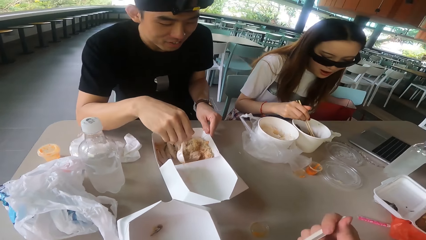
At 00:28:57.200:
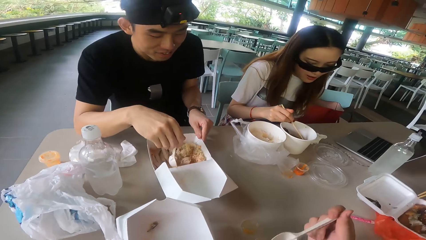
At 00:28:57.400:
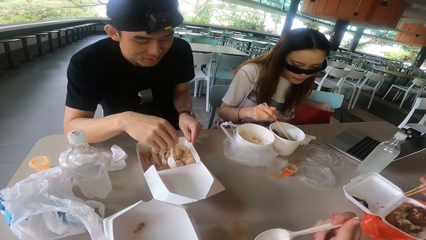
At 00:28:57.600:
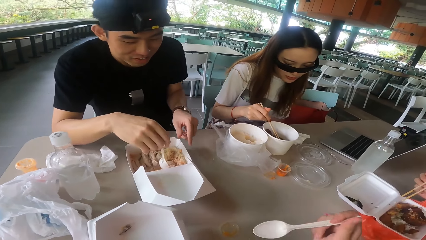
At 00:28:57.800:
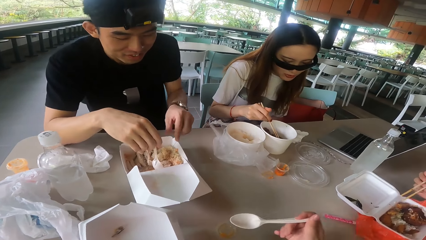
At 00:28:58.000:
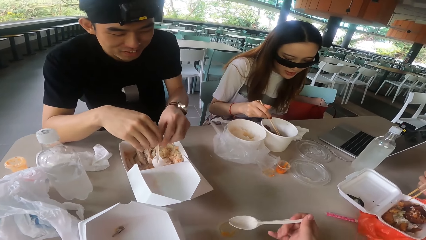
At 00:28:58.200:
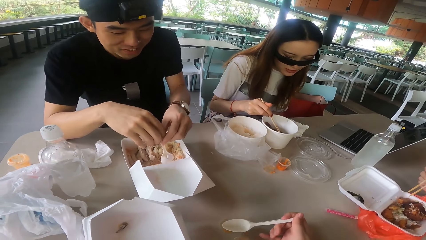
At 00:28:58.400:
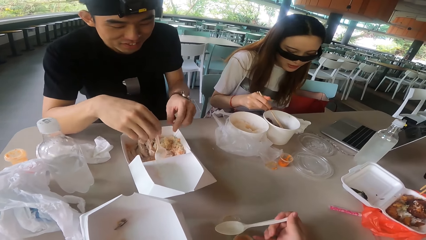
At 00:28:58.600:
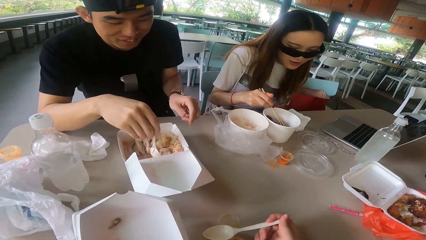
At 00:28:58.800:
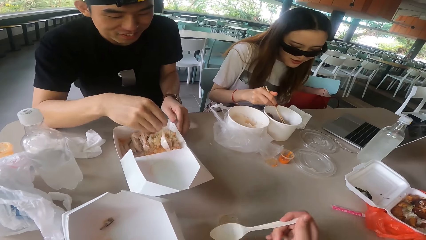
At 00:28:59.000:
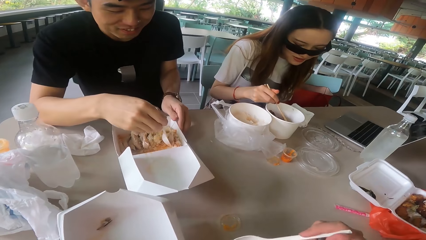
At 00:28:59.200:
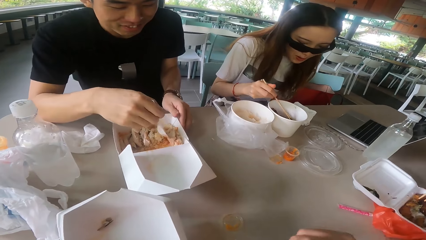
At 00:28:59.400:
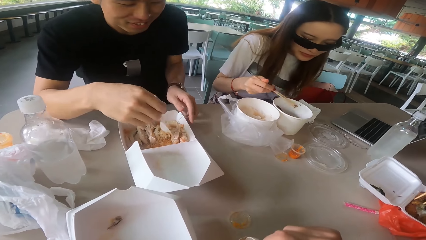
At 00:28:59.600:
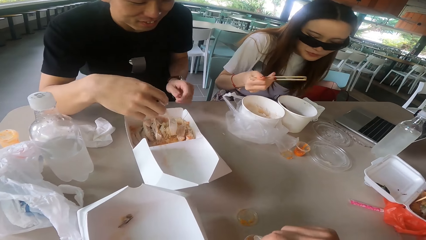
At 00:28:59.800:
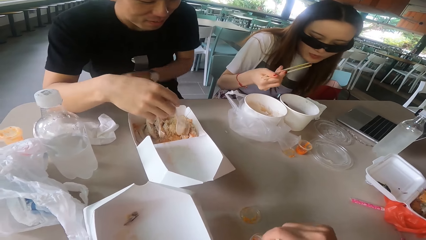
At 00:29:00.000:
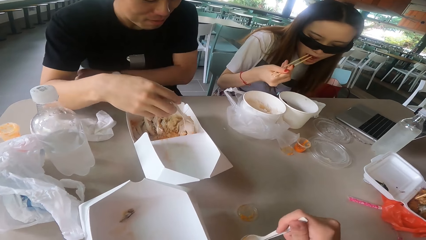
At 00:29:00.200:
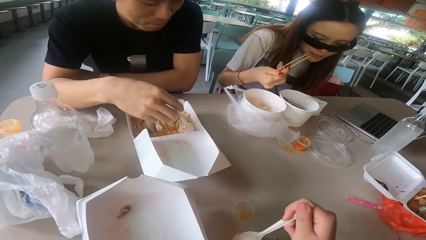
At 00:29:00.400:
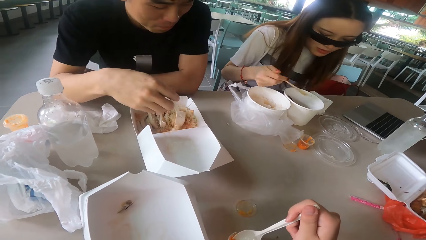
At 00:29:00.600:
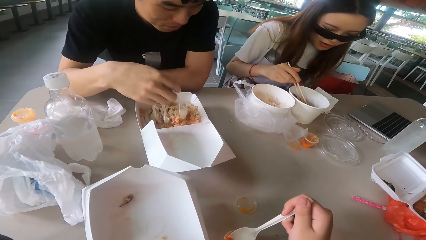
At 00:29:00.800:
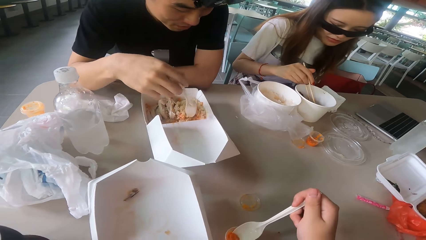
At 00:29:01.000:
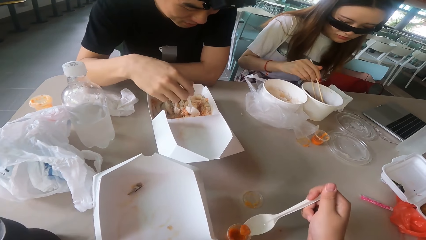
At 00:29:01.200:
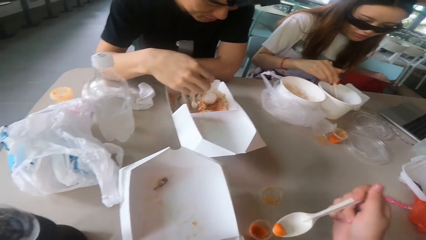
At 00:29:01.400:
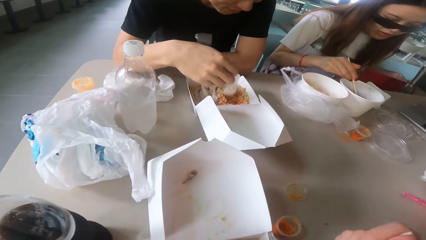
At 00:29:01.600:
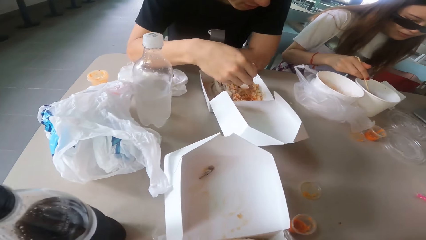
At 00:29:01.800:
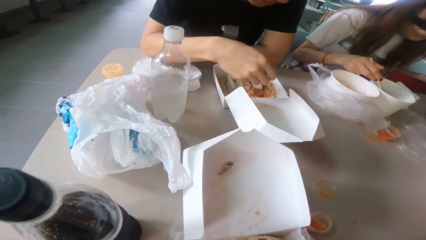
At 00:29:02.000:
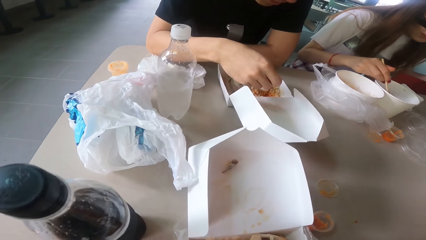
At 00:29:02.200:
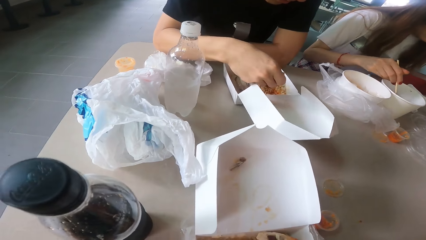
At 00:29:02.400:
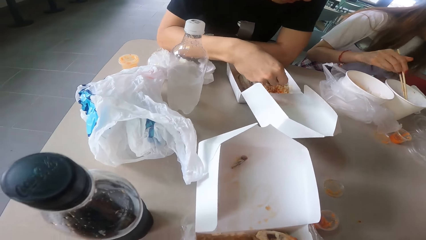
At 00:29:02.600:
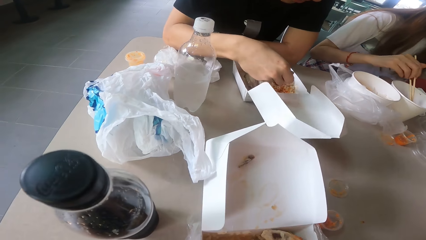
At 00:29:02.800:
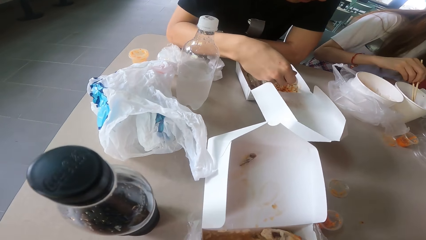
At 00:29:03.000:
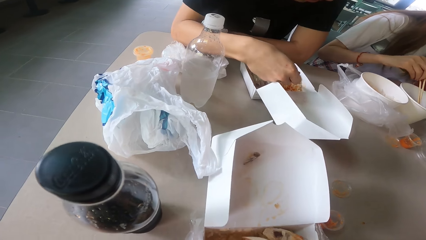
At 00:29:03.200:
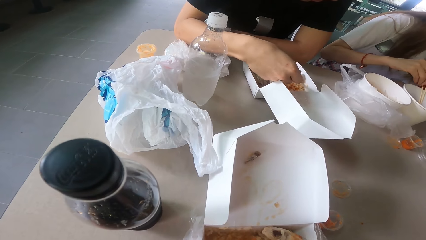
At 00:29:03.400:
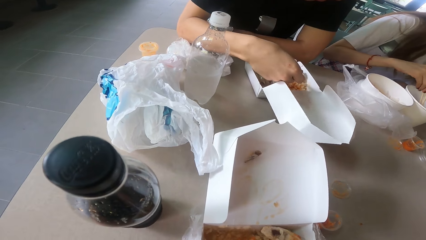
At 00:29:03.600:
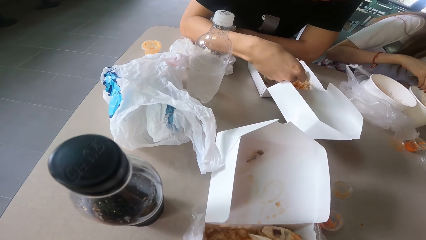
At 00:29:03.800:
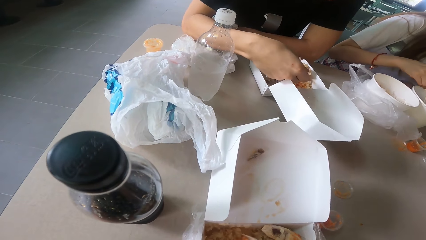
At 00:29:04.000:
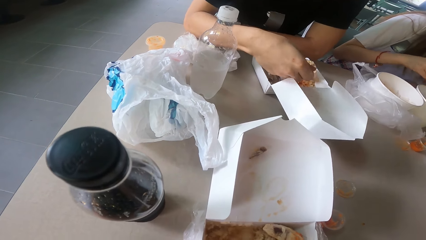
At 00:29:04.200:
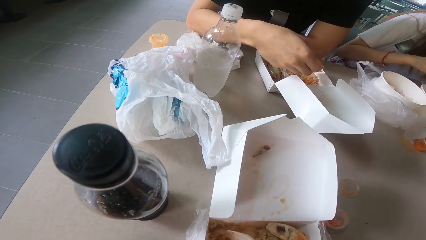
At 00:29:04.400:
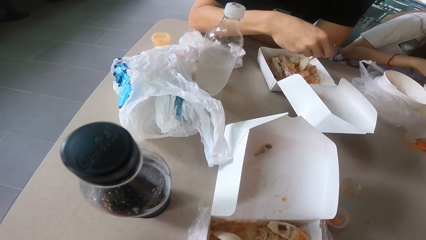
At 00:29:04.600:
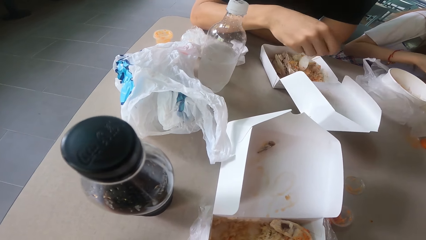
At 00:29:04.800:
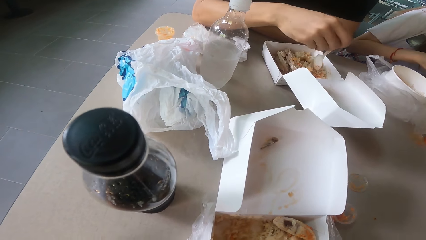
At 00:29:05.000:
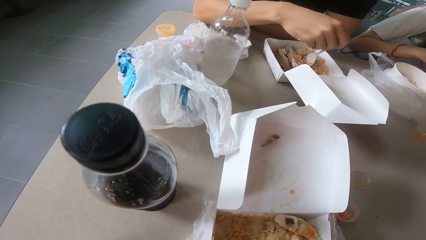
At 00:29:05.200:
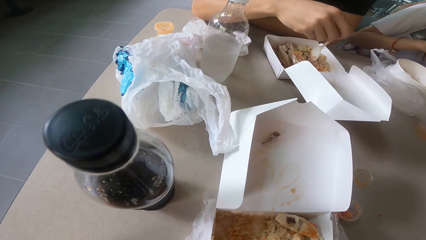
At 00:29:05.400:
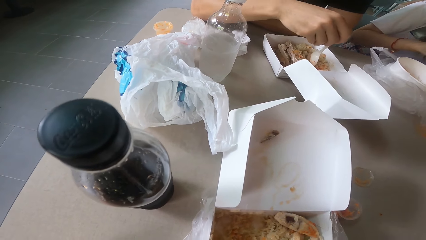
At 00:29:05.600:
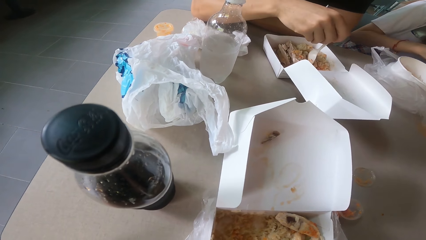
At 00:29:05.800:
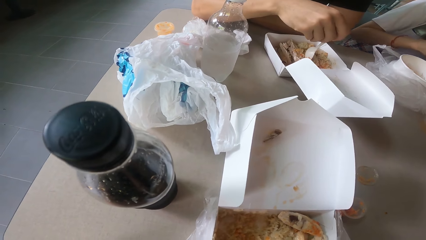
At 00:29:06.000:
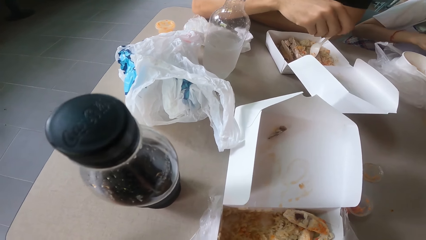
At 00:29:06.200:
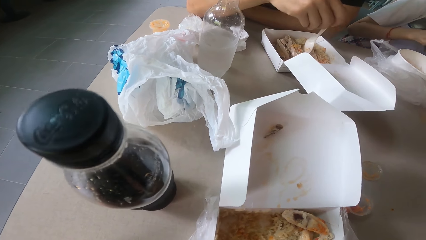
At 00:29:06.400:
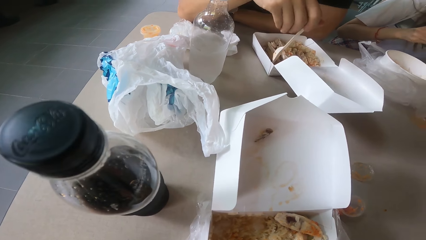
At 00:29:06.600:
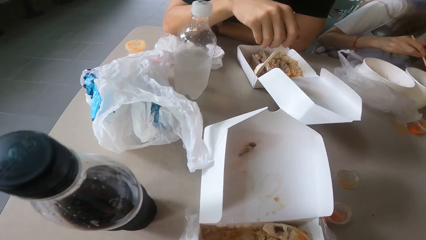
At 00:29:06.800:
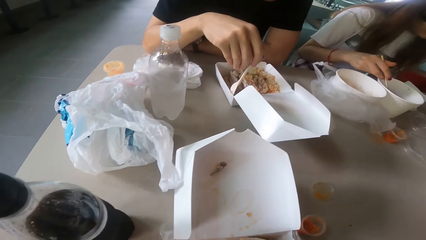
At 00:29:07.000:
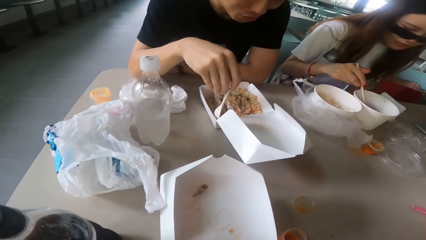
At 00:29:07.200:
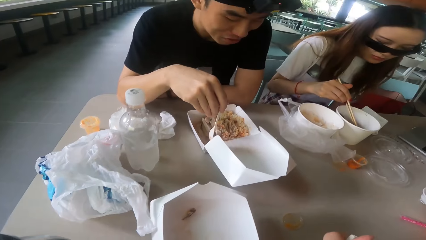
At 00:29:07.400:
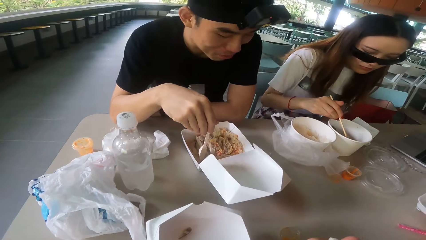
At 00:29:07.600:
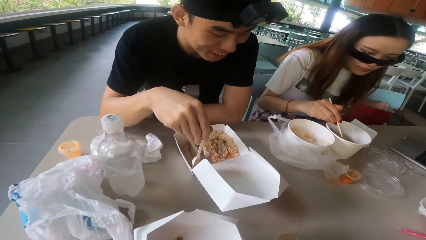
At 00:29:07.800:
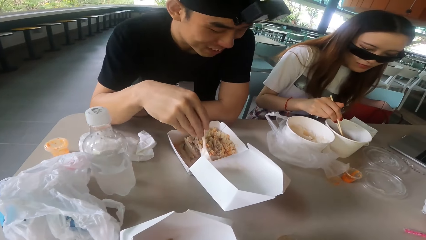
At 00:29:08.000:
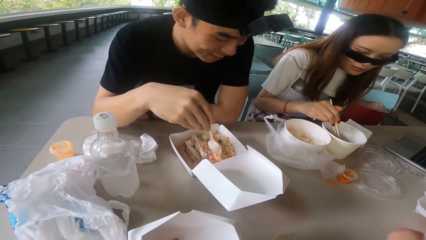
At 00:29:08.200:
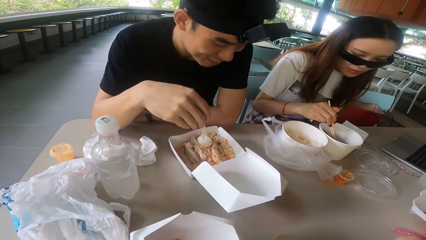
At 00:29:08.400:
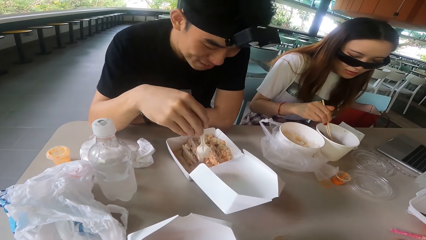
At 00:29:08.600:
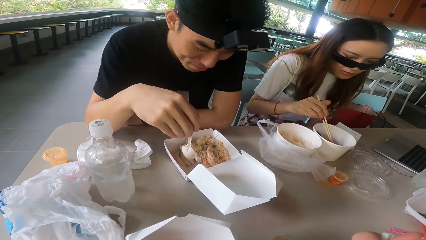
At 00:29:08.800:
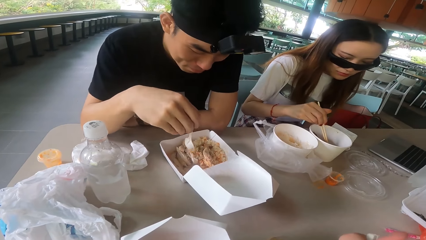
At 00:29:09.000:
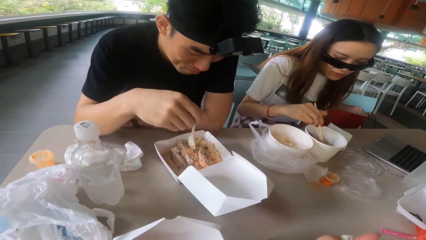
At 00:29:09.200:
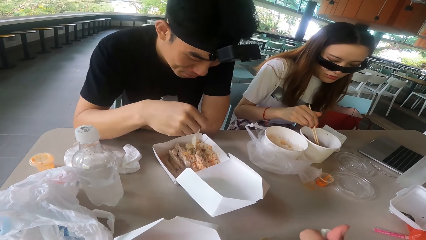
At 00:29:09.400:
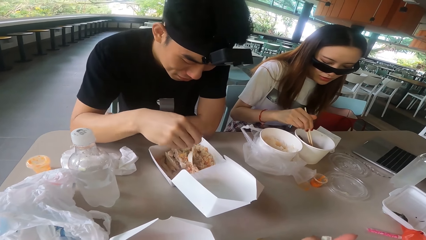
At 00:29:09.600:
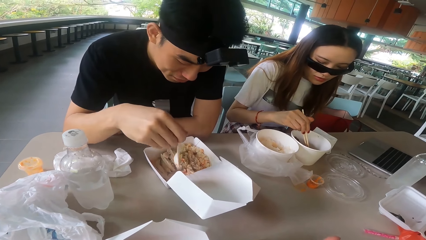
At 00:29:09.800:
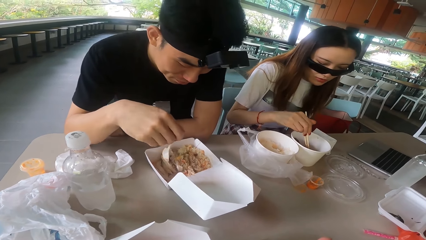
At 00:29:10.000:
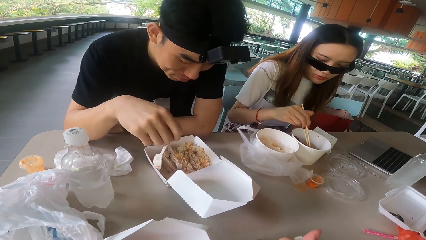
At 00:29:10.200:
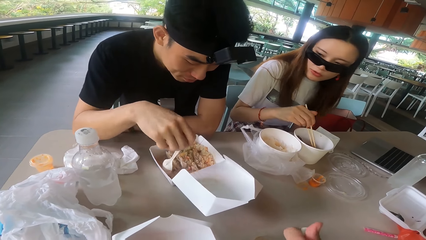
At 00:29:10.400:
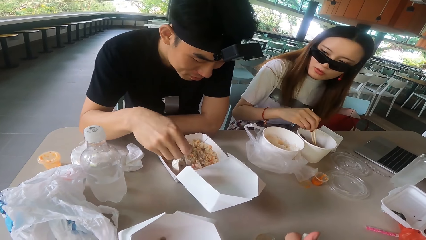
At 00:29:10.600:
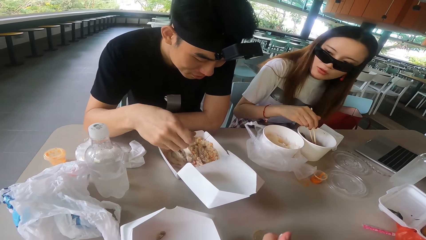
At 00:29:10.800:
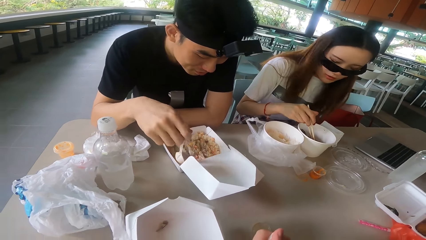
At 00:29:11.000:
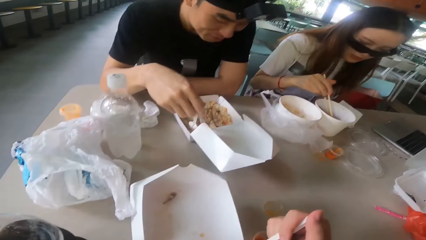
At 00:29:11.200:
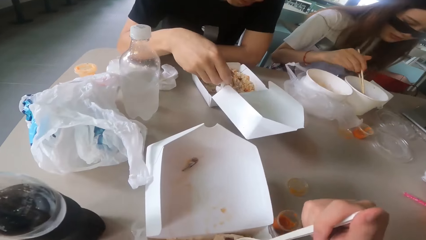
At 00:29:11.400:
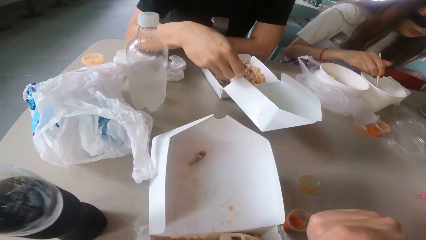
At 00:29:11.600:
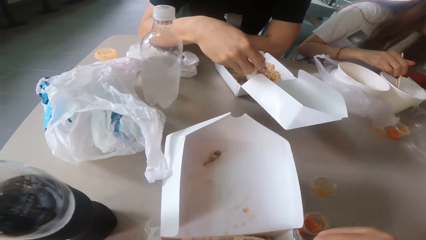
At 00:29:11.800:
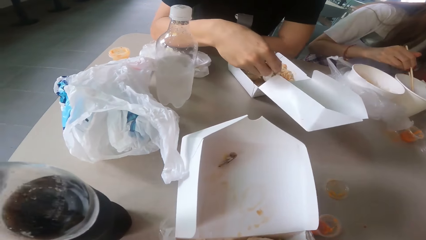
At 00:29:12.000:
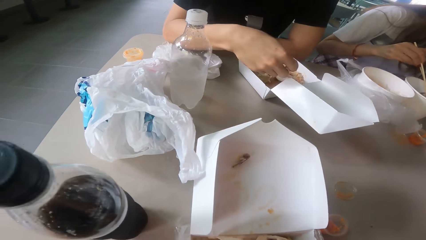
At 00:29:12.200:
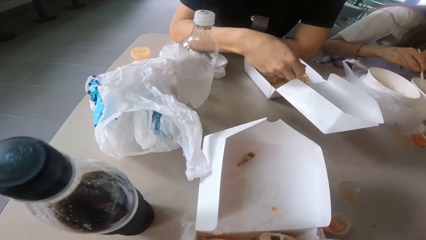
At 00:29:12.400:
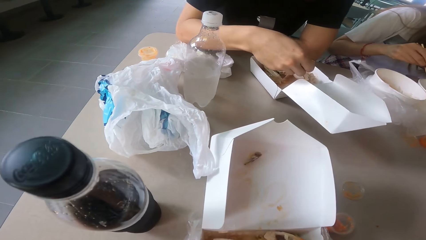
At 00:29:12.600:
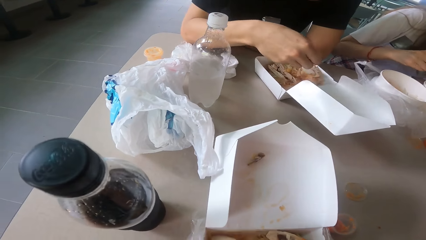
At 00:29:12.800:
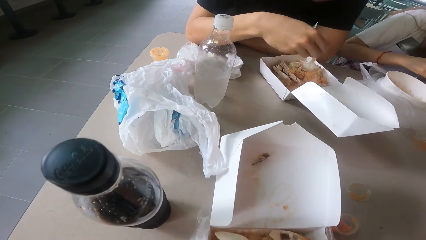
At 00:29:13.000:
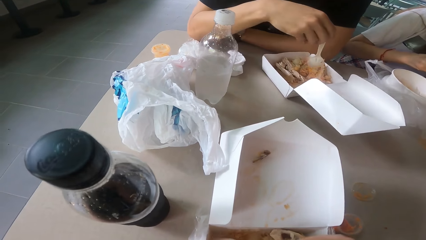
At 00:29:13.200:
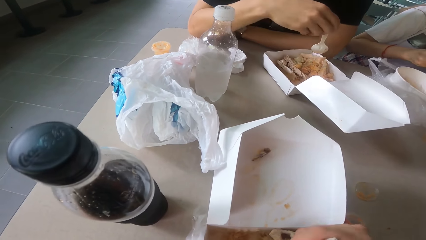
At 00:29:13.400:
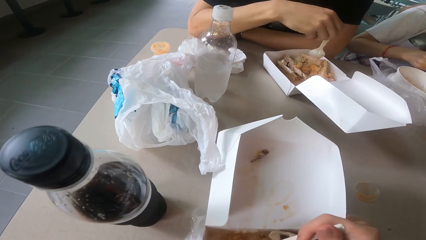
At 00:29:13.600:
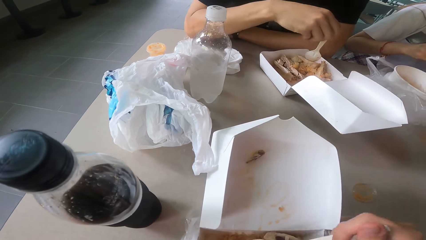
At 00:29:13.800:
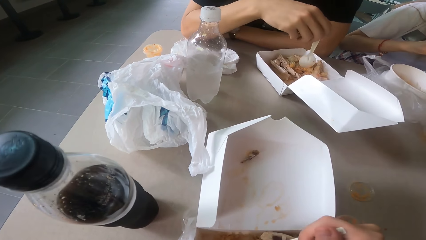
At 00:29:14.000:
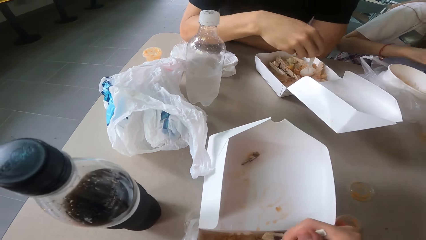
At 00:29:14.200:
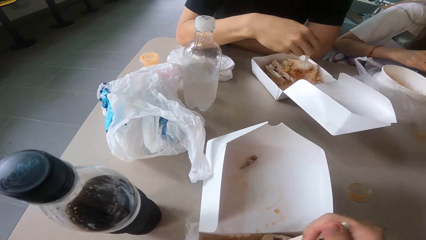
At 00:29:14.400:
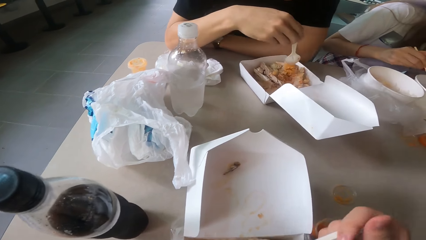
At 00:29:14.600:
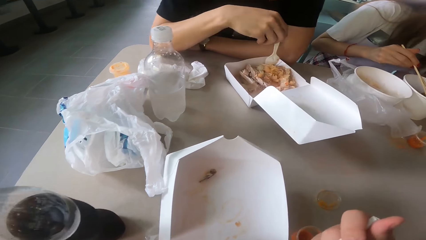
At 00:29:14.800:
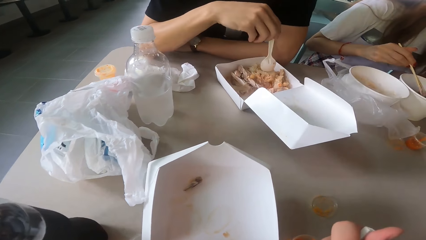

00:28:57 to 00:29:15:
A man touches the spoon. The camera wearer scoops food with a spoon. A woman eats a piece of meat with a chopstick. The man shakes the spoon. Another man eats with chopsticks. The woman dips her chopsticks in the dish. The camera wearer scoops sauce with the spoon and scoops food with the spoon. The first man scoops rice and spreads the rice. The woman dips her chopsticks in the dish. She dips her chopsticks in the dish again. She looks at the first man and dips her chopsticks in the dish.
